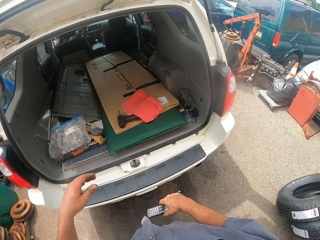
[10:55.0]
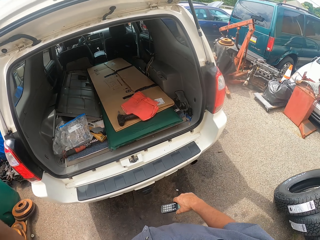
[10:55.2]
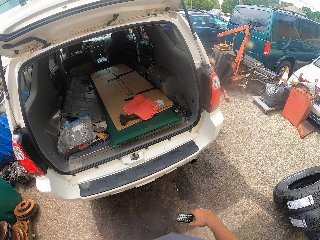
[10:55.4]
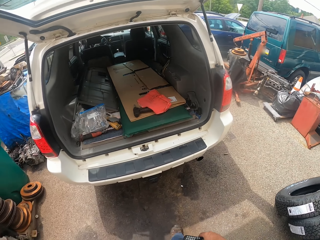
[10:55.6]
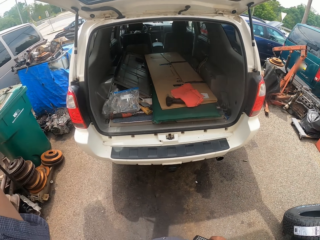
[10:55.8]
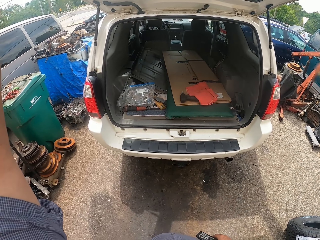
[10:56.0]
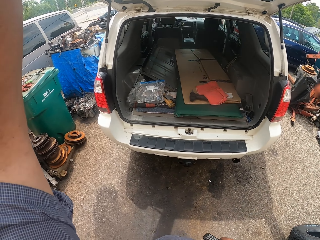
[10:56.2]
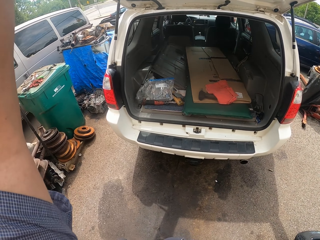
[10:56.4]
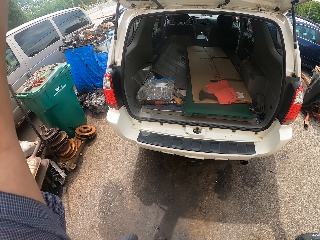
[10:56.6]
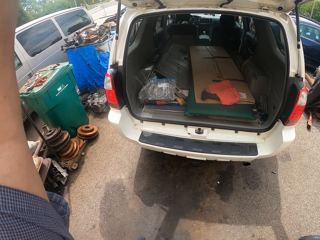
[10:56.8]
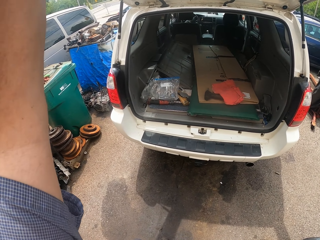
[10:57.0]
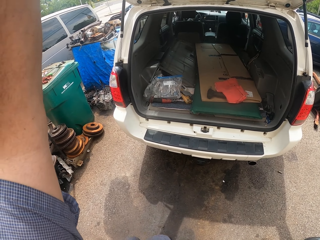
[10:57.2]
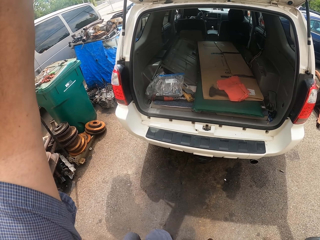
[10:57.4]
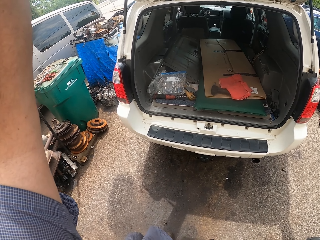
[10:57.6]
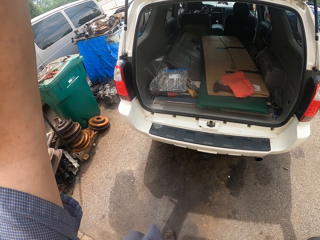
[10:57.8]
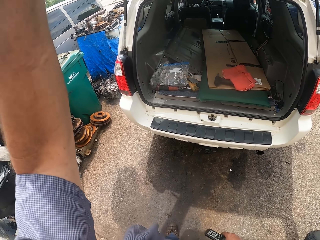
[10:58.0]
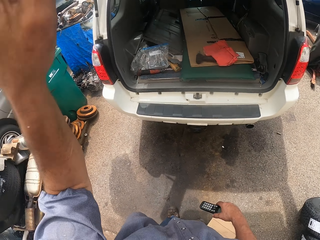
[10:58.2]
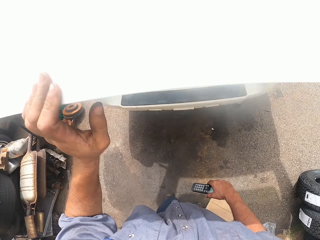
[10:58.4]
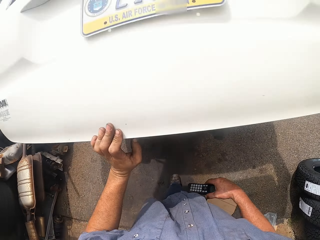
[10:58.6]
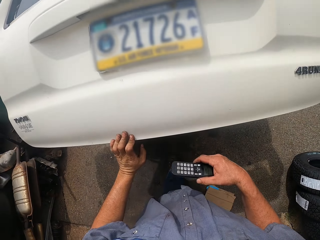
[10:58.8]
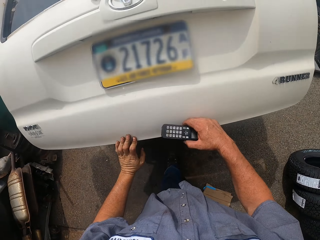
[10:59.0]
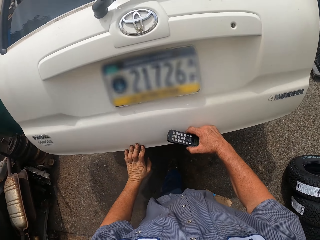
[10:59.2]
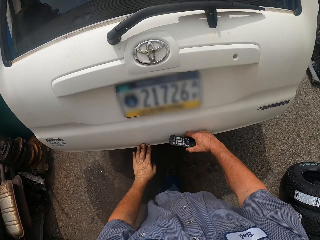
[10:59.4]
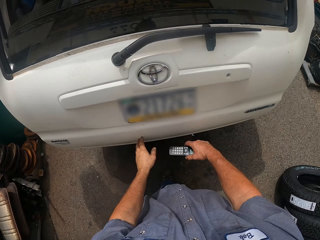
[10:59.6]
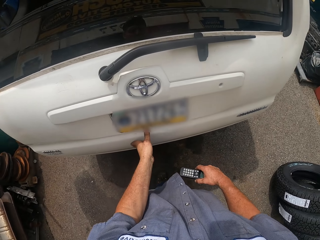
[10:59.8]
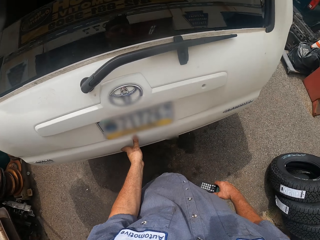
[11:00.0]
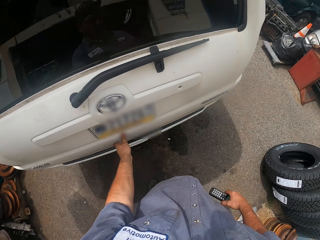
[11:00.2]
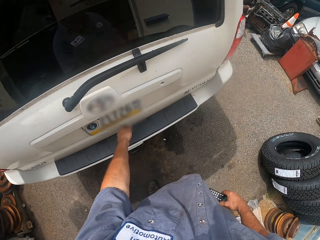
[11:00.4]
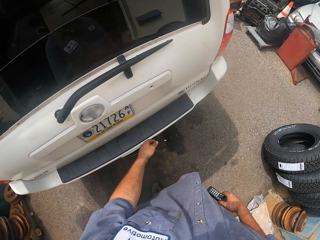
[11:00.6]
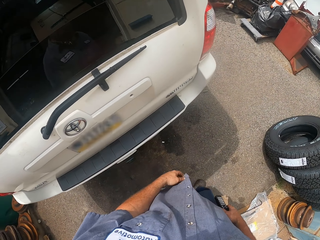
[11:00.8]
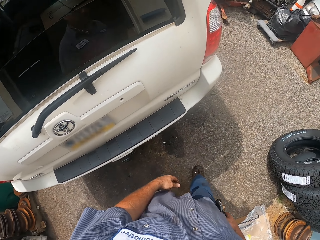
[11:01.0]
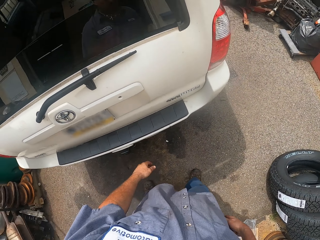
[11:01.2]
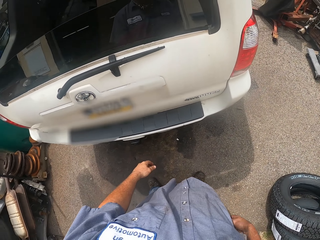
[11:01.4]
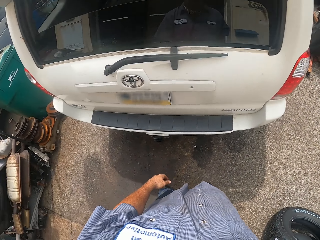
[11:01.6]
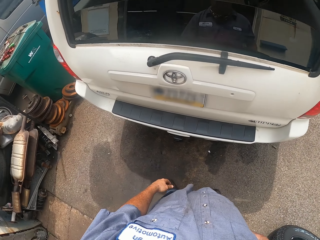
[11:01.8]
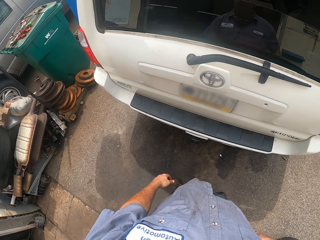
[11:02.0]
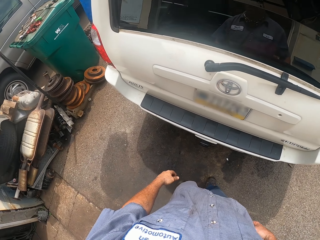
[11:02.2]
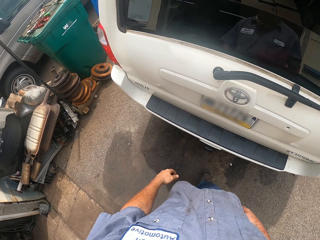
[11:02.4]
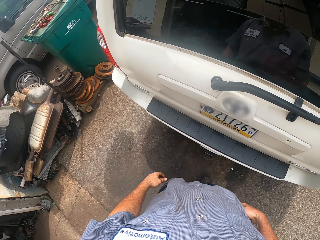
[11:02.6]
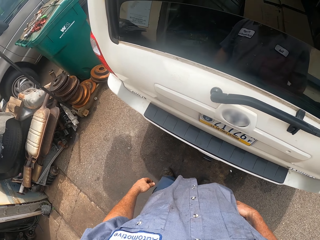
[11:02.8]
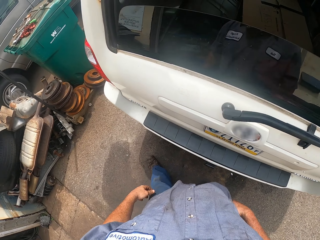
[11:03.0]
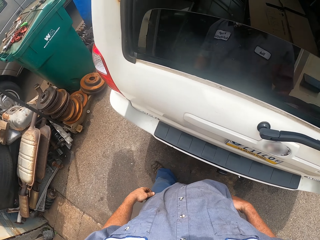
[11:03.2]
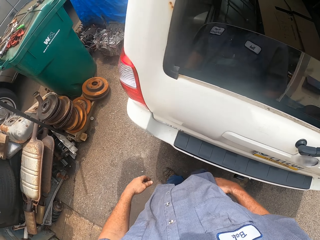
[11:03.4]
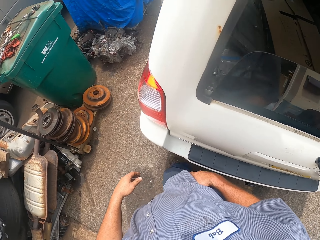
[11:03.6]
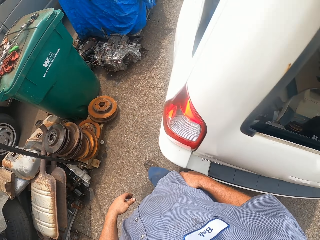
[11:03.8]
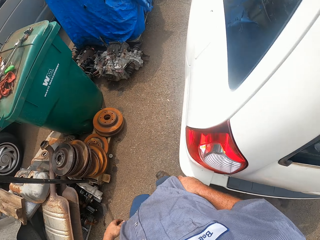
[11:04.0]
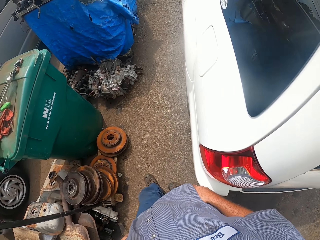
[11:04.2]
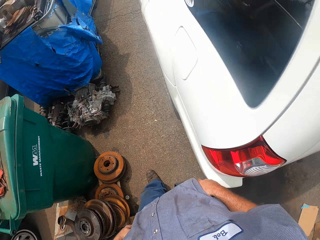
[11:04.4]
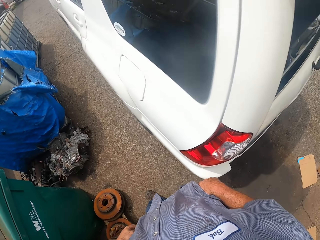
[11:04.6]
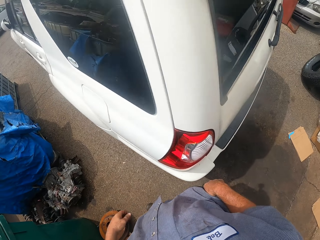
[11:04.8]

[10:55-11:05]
The camera wearer closes the boot with his hand. He puts the phone in the pocket.

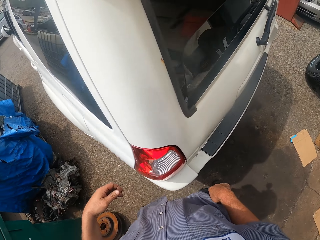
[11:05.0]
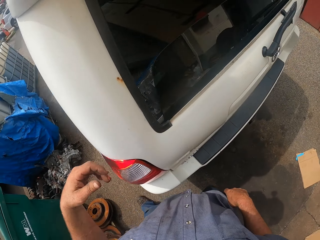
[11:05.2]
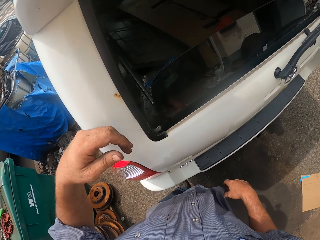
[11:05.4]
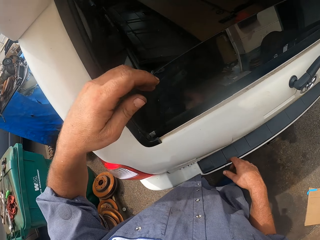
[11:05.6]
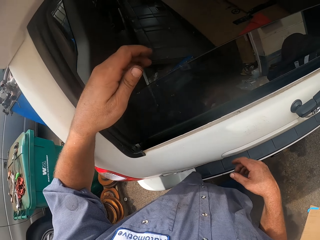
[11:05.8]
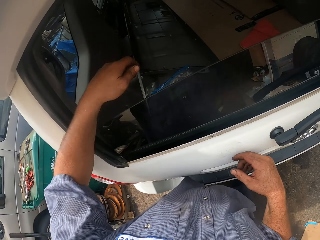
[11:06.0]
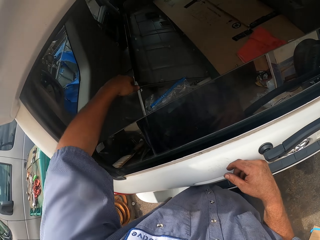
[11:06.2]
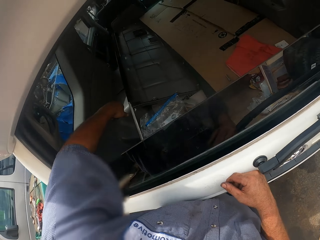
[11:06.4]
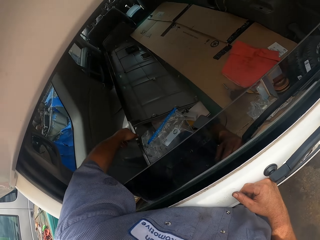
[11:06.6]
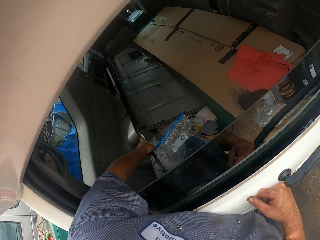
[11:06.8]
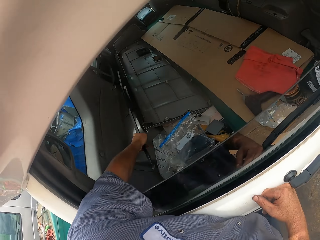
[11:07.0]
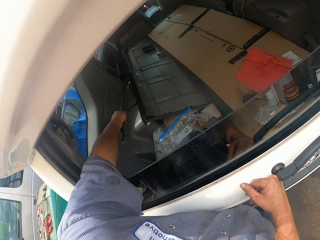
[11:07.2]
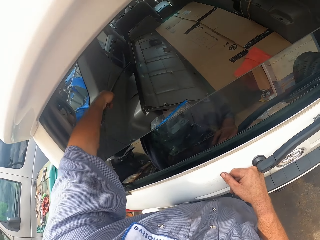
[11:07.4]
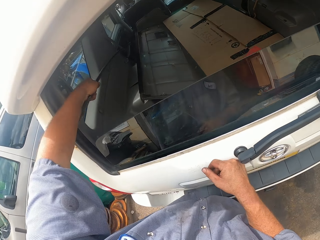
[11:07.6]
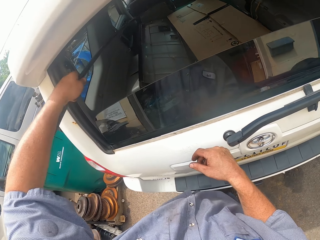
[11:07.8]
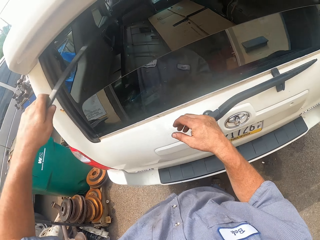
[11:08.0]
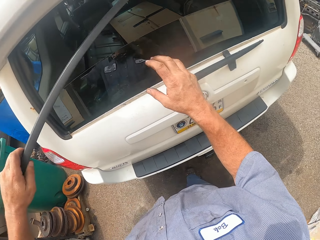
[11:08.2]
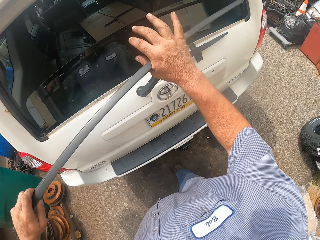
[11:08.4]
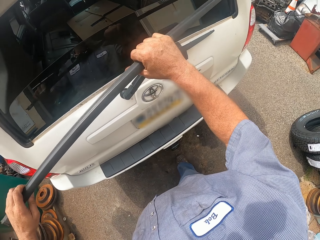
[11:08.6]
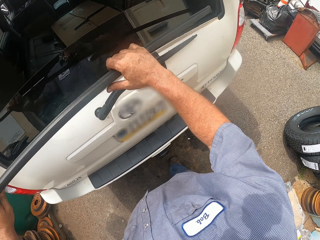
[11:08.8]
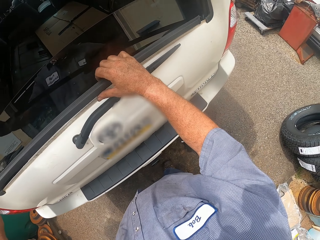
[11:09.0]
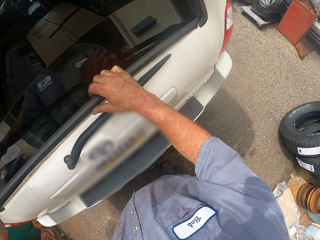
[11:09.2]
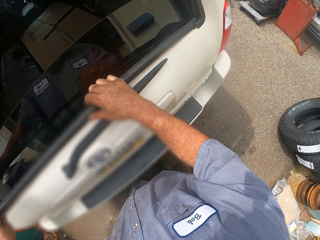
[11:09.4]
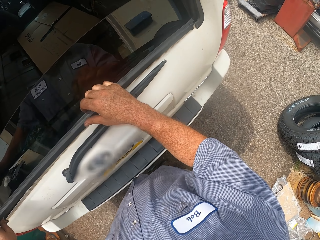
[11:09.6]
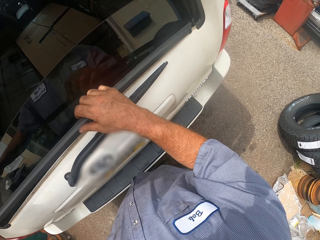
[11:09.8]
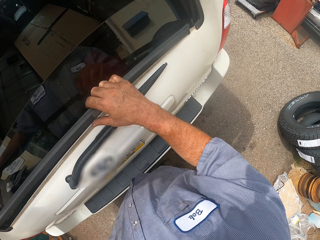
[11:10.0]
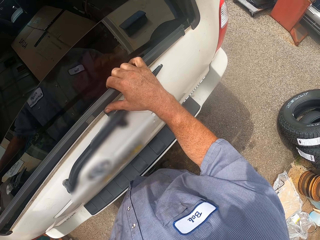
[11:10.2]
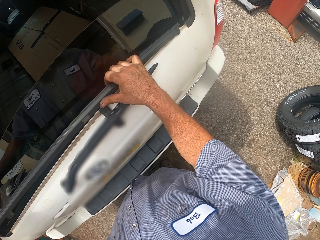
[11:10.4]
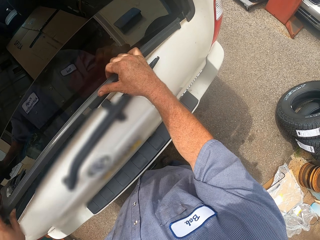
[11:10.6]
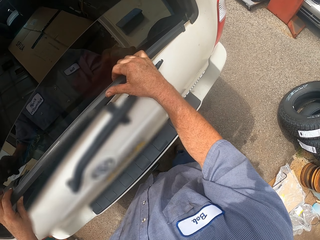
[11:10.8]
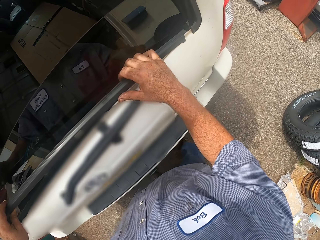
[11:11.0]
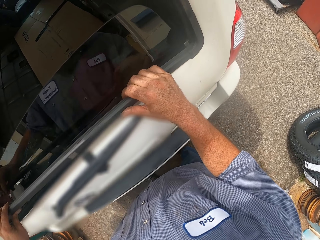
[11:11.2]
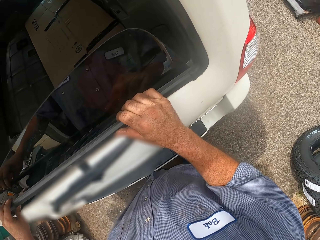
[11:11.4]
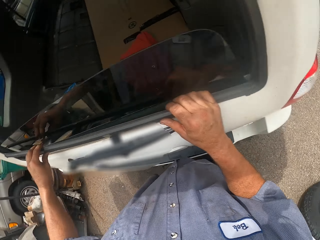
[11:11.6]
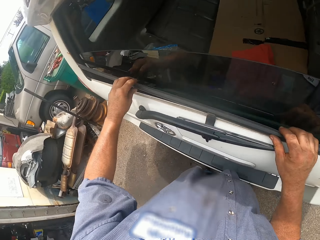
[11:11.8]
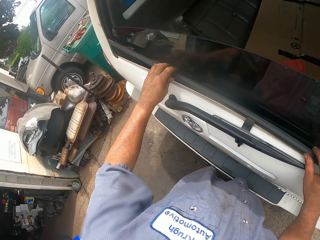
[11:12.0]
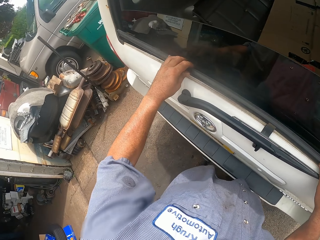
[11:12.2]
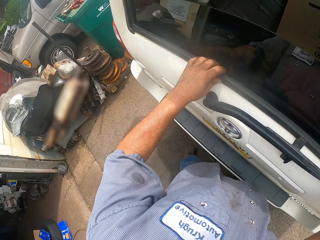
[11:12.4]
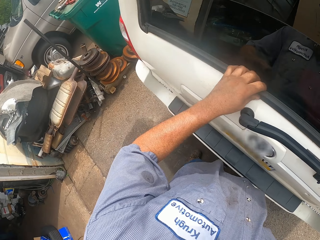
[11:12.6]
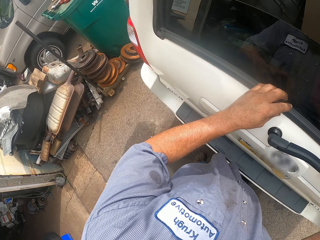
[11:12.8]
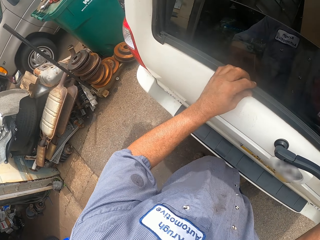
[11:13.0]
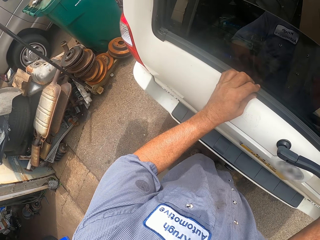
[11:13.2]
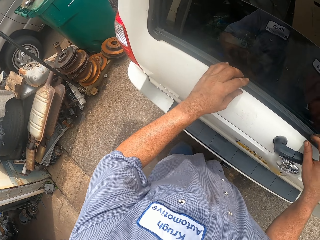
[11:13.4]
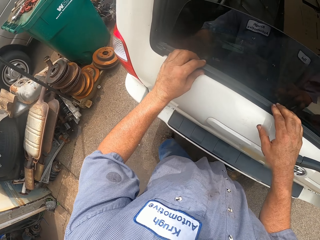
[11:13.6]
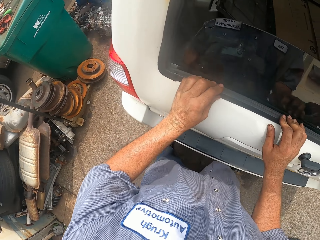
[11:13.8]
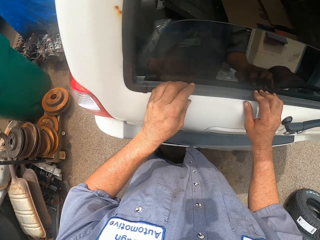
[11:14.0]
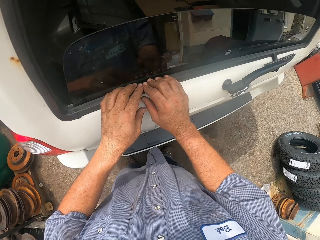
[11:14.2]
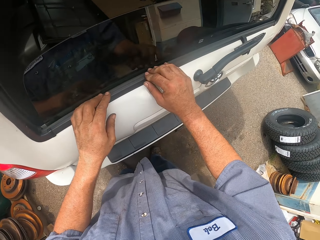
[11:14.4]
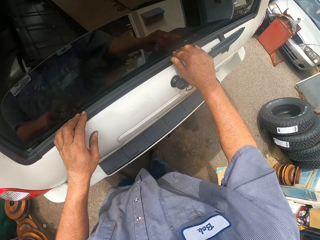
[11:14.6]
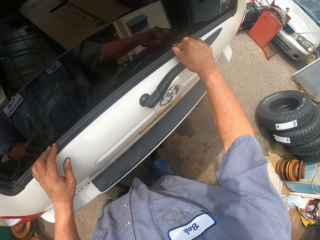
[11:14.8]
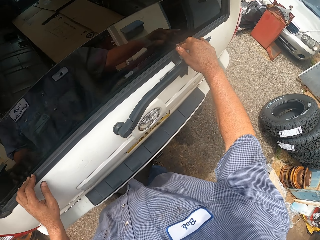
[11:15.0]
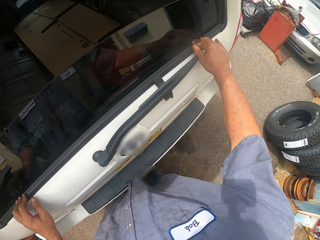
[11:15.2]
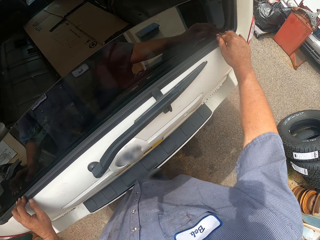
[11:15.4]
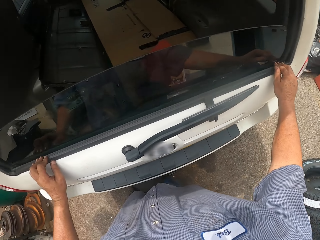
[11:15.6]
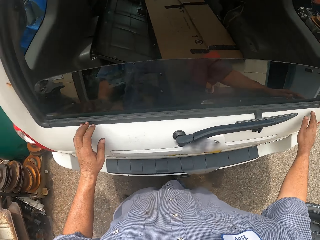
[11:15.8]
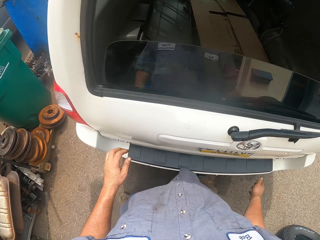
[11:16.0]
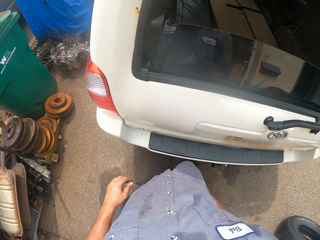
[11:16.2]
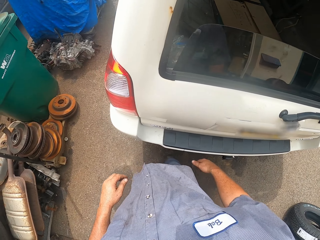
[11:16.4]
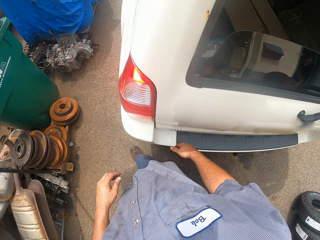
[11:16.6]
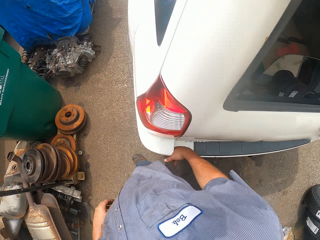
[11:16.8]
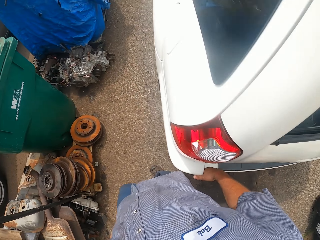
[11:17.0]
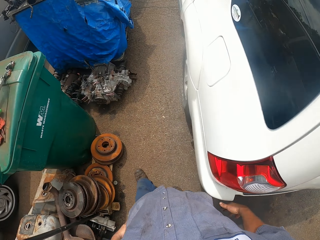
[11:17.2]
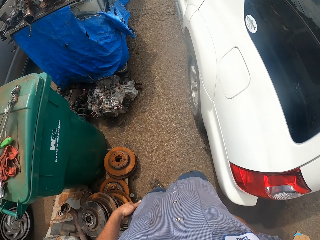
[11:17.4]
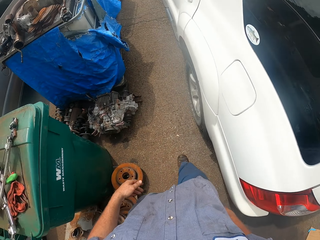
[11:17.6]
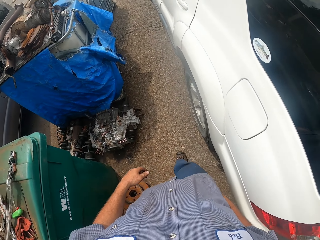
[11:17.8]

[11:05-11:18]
The camera wearer picks a plastic pipe or window rubber in the truck. They place the pipe behind the truck. They fix the window rubber on the window.
